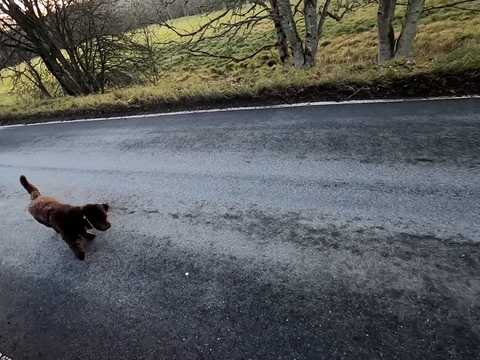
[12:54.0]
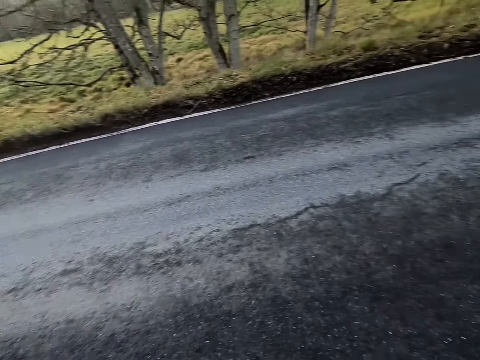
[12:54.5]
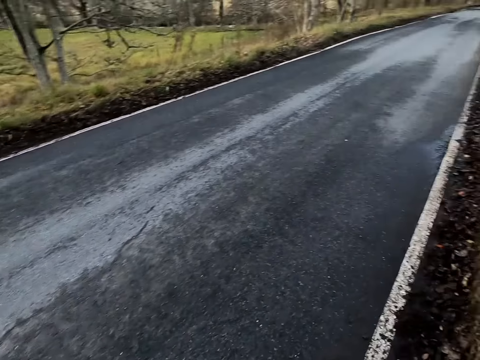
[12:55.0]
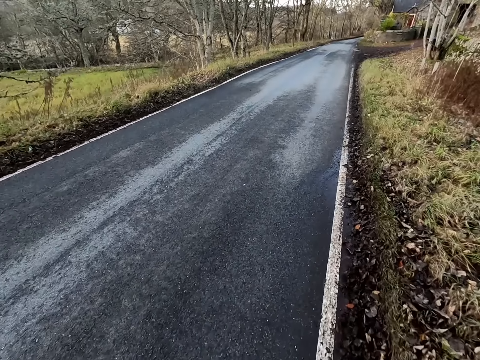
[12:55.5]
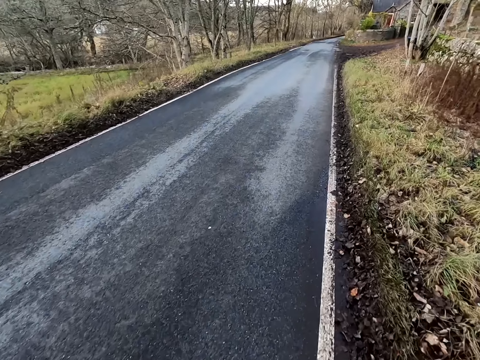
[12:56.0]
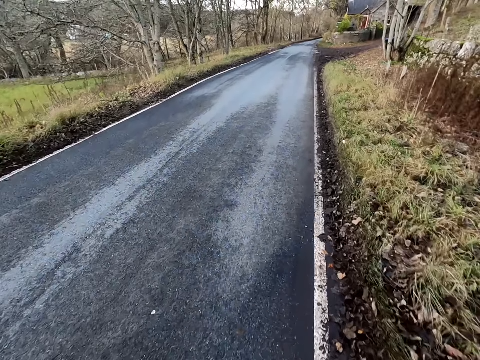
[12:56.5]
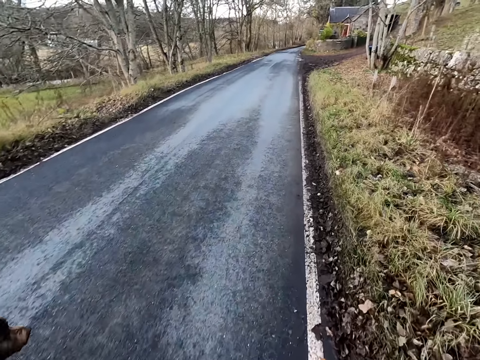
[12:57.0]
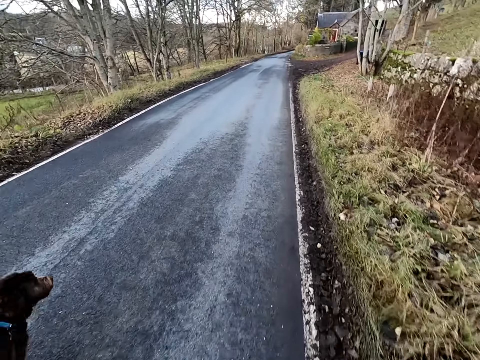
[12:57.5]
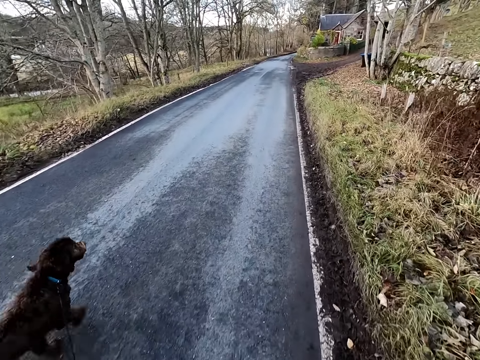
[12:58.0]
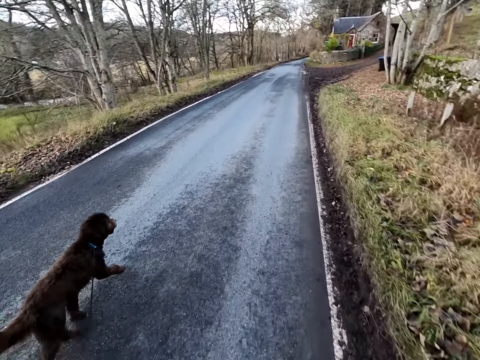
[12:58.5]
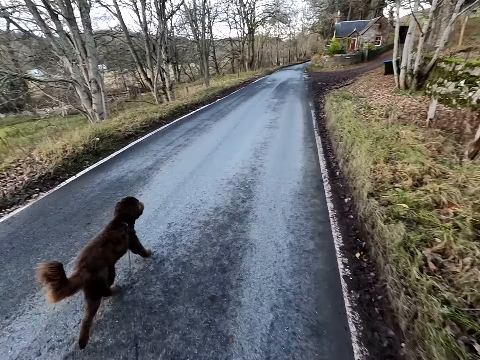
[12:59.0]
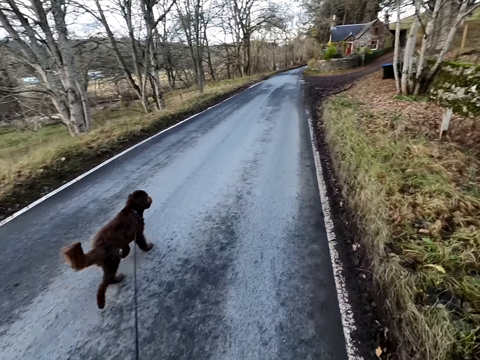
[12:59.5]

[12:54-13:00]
The camera wearer walks with the dog.

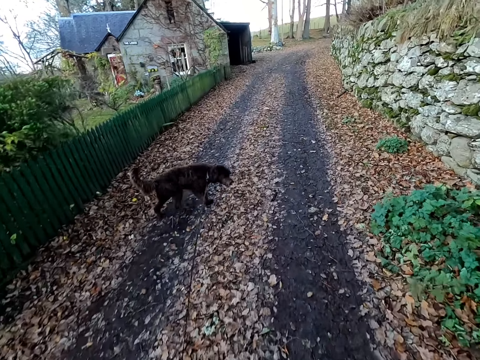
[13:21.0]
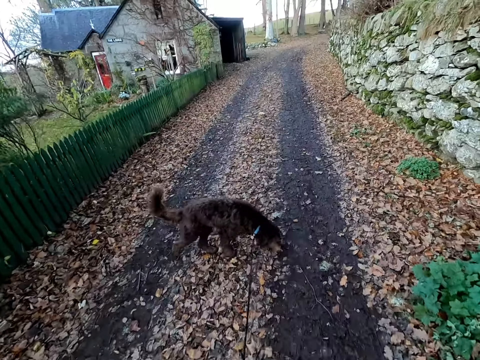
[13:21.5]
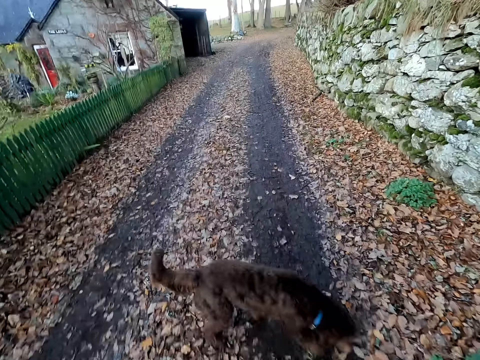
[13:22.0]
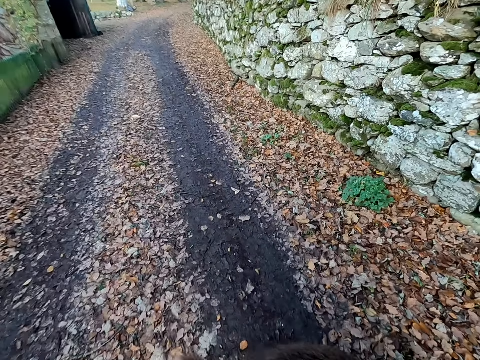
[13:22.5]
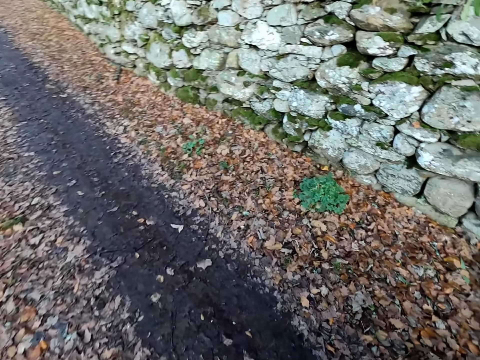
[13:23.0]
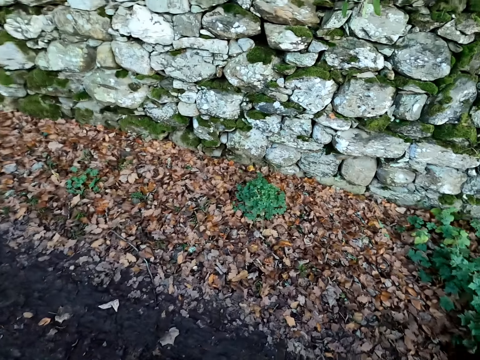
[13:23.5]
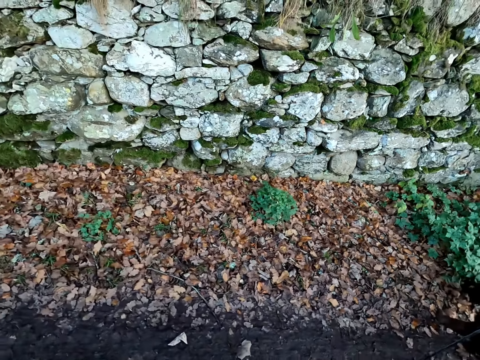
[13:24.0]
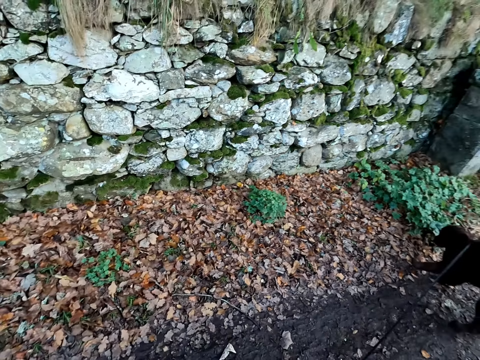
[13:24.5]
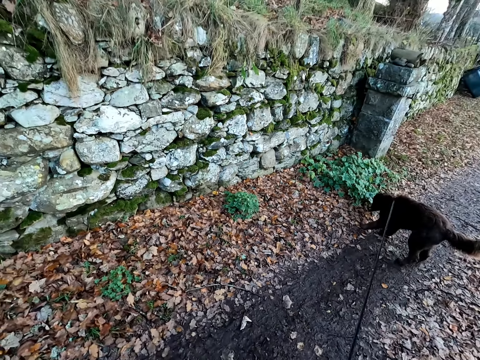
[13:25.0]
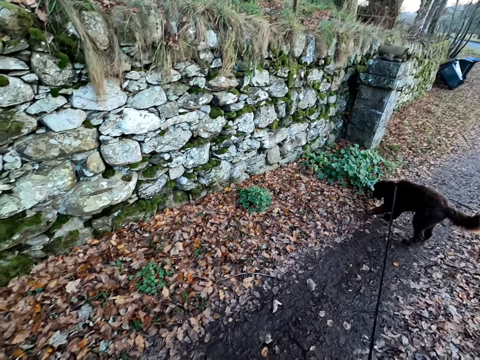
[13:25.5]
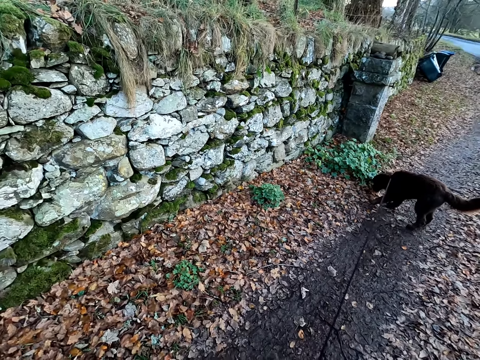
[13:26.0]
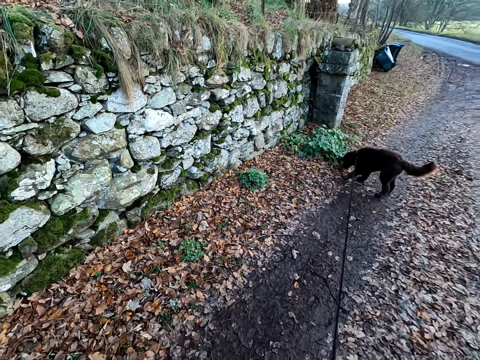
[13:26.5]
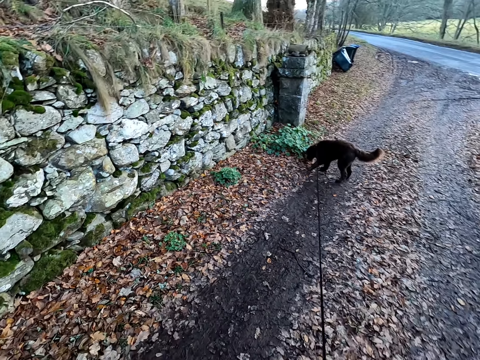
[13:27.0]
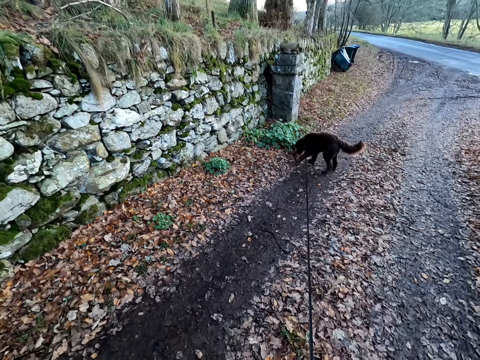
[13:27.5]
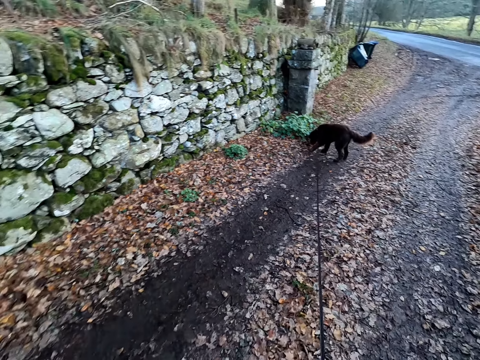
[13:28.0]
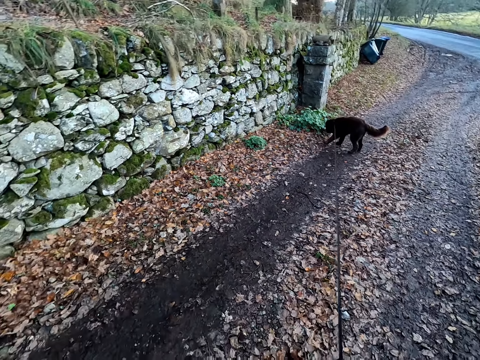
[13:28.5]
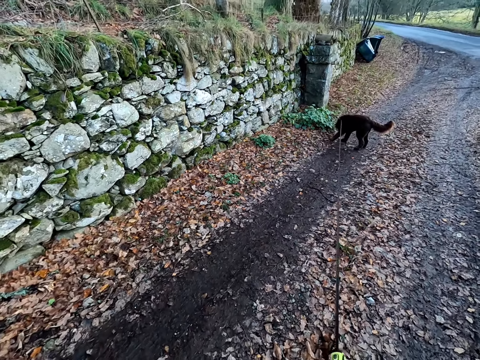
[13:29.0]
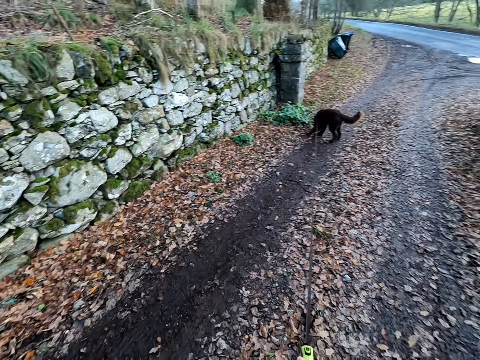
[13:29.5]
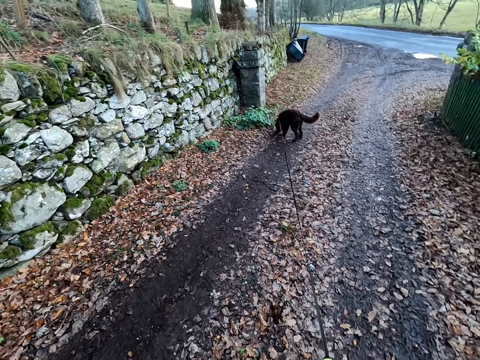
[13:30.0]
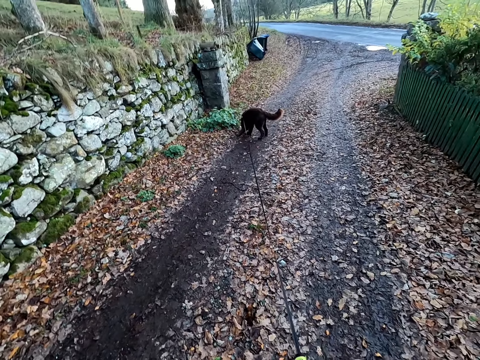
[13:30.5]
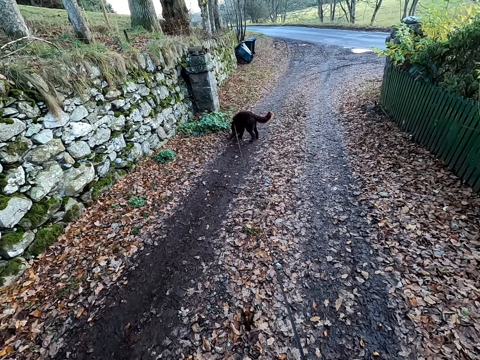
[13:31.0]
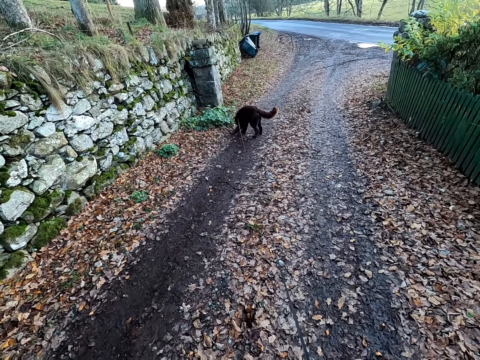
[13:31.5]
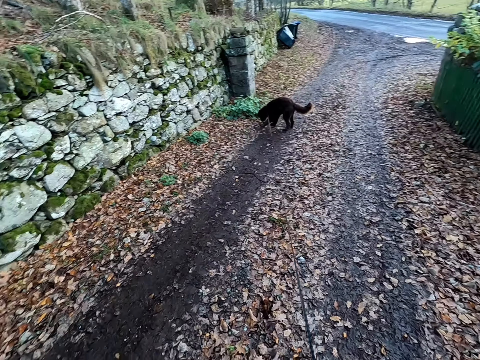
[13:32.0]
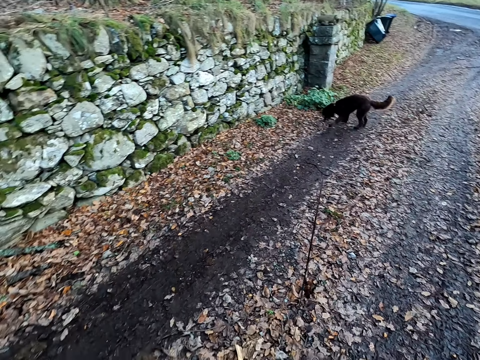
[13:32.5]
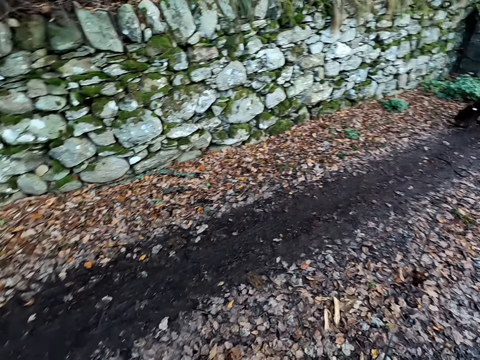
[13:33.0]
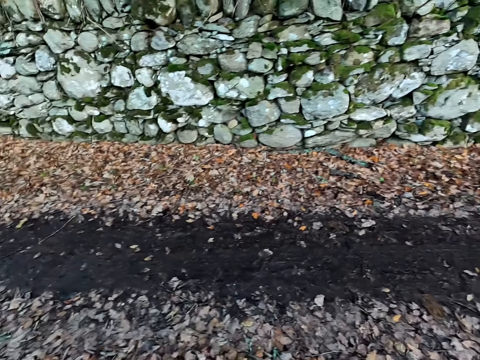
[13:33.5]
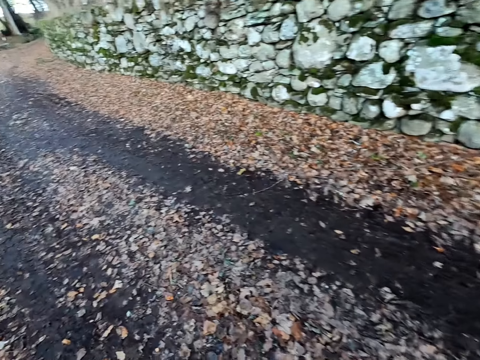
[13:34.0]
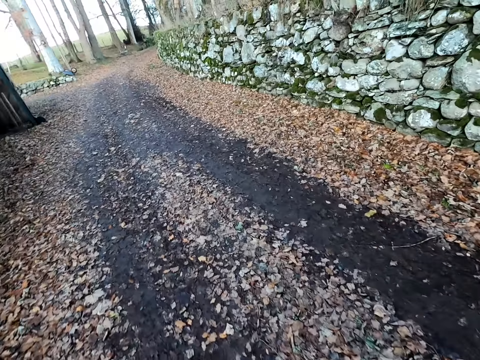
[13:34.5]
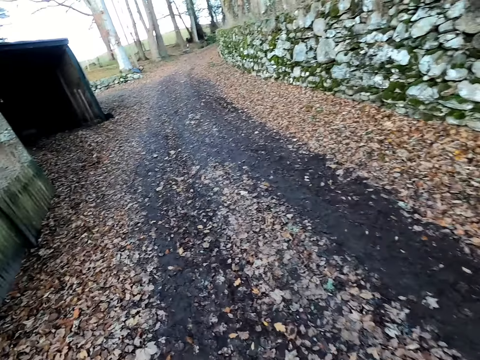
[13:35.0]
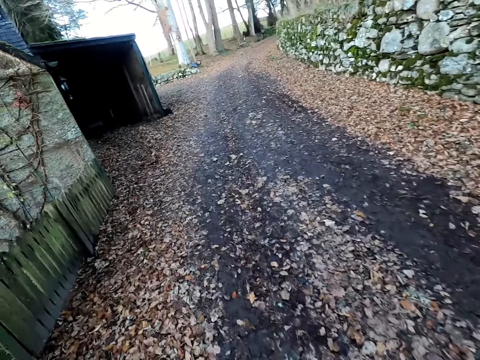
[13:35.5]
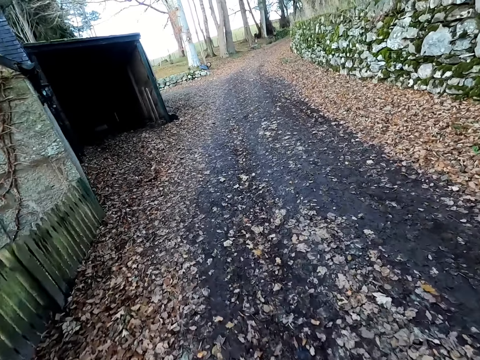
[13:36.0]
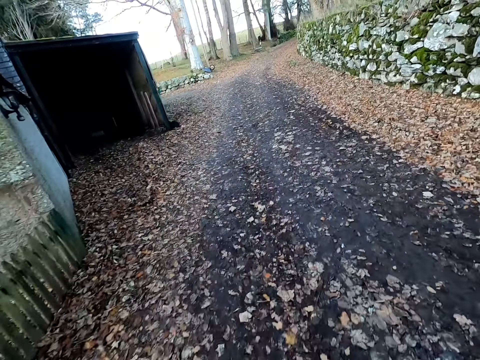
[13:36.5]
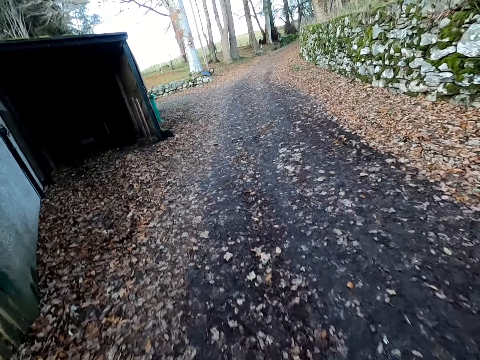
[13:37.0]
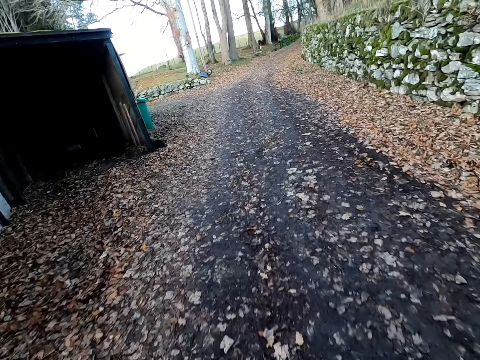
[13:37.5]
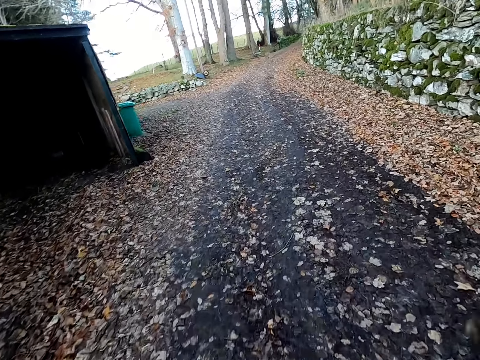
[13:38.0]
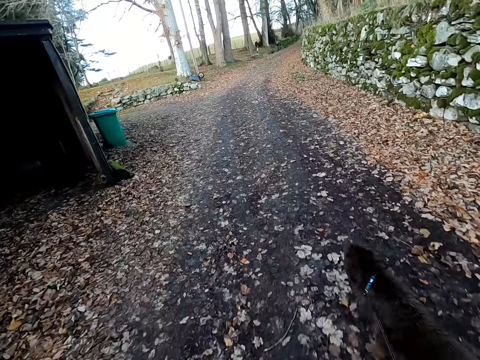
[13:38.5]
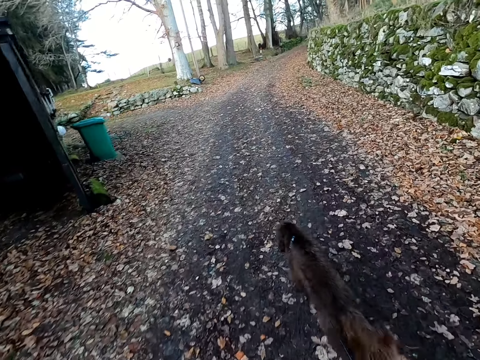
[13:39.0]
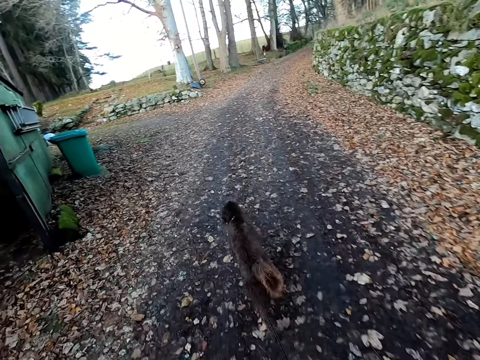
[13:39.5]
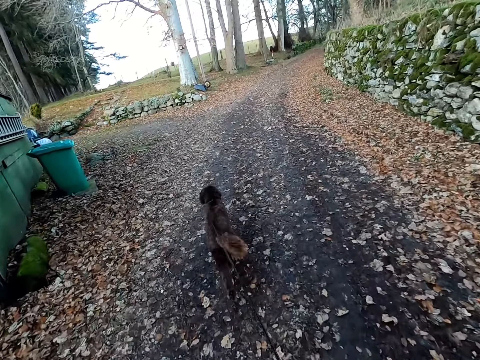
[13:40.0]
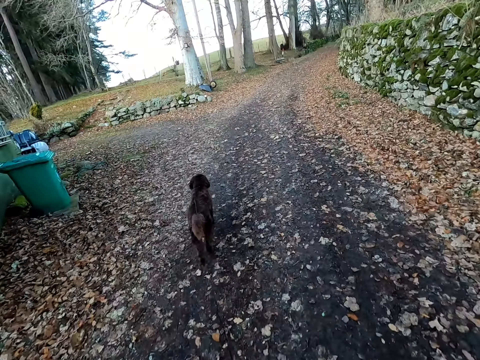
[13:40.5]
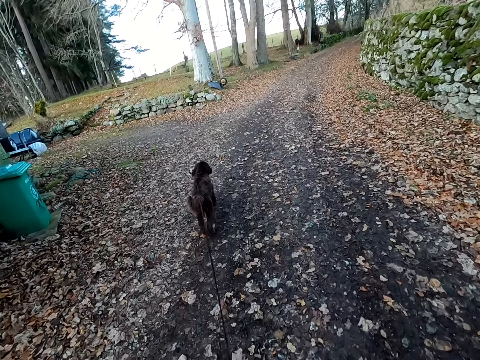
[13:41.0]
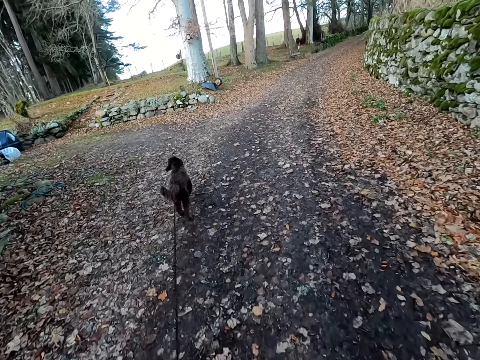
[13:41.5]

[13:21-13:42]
The camera wearer looks around. They walk on the road with the dog.
